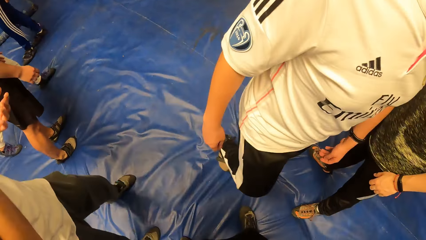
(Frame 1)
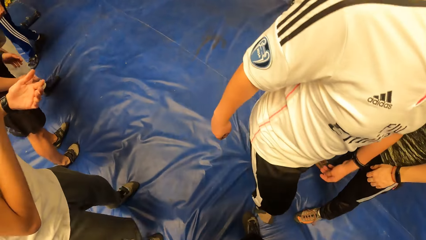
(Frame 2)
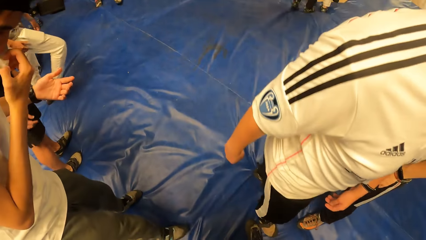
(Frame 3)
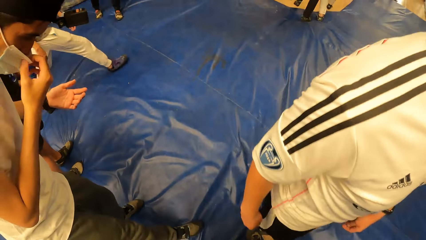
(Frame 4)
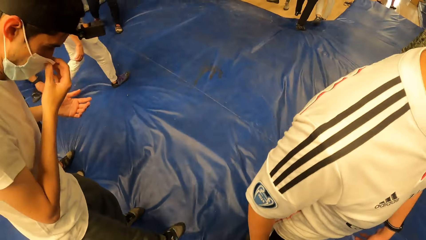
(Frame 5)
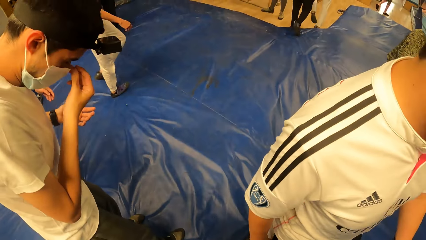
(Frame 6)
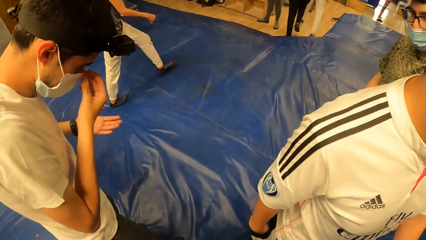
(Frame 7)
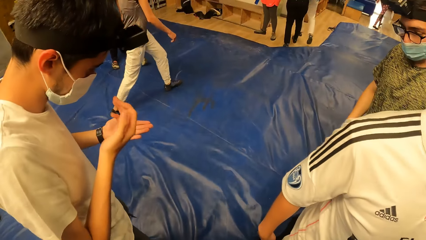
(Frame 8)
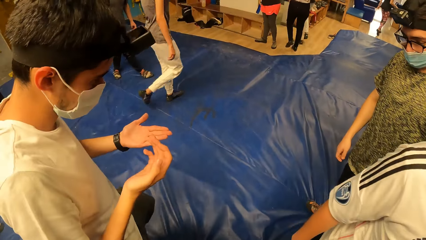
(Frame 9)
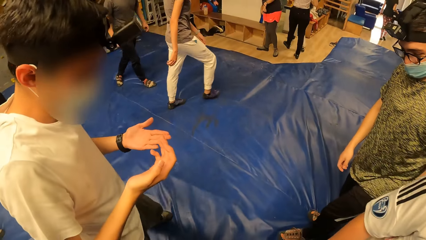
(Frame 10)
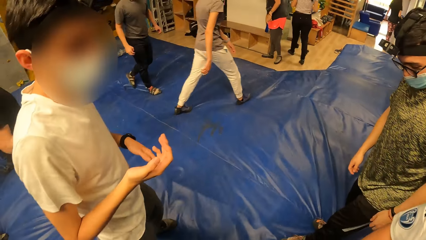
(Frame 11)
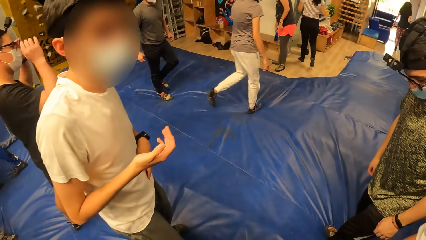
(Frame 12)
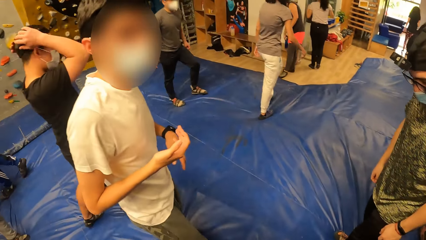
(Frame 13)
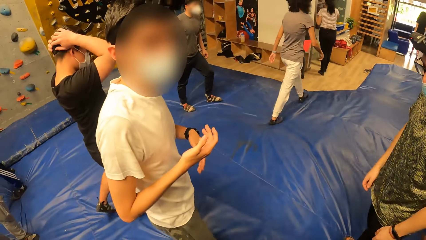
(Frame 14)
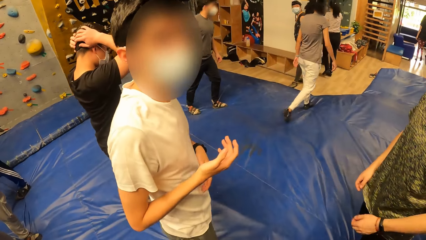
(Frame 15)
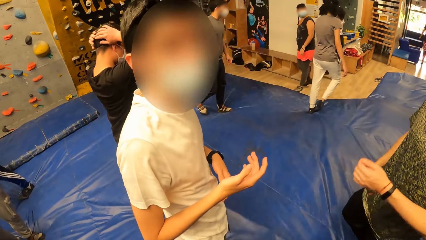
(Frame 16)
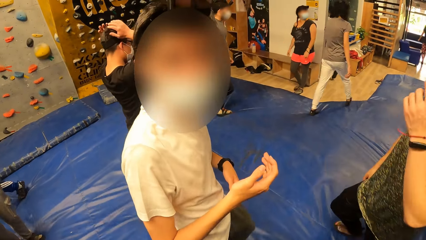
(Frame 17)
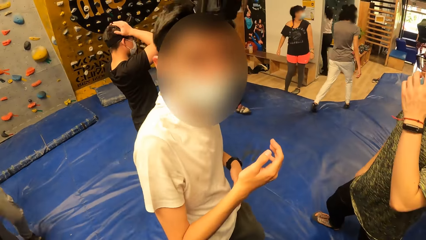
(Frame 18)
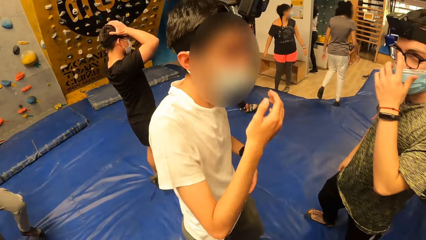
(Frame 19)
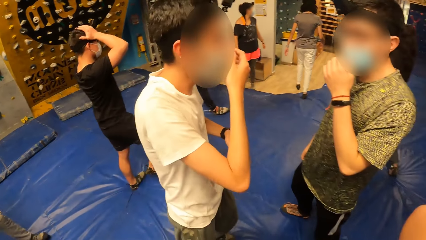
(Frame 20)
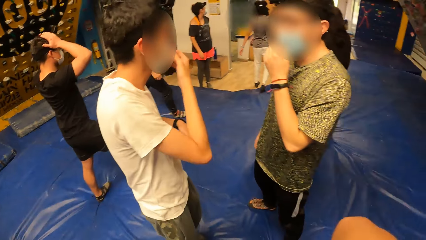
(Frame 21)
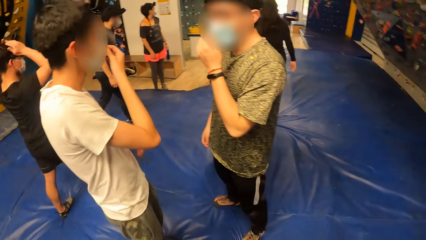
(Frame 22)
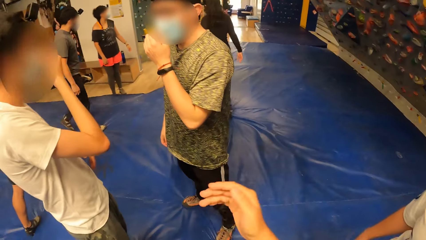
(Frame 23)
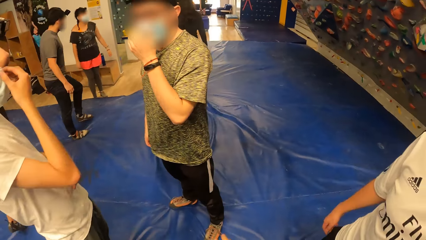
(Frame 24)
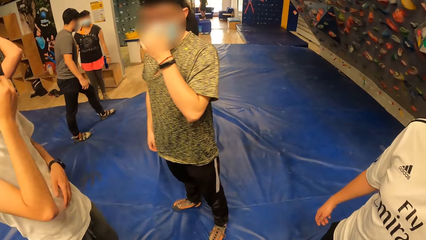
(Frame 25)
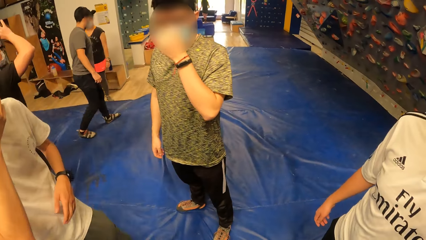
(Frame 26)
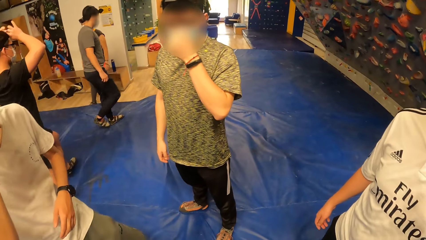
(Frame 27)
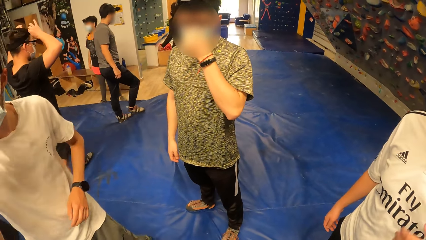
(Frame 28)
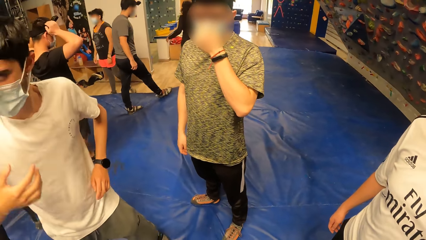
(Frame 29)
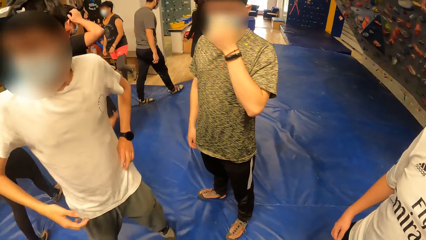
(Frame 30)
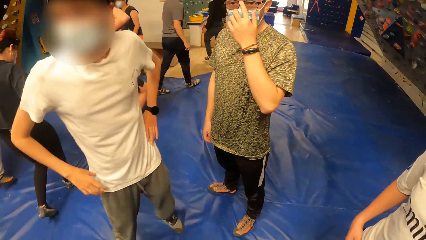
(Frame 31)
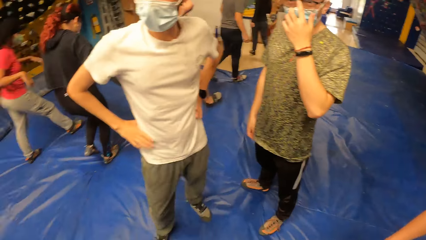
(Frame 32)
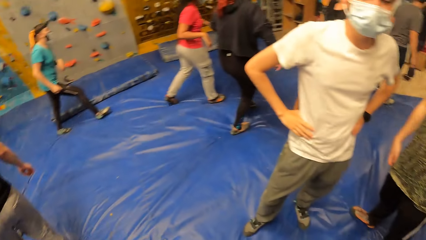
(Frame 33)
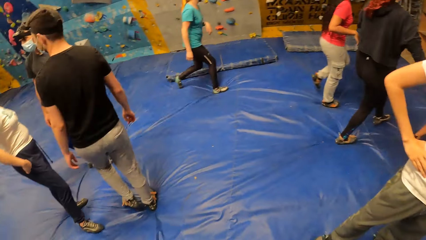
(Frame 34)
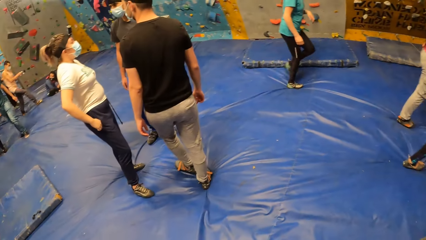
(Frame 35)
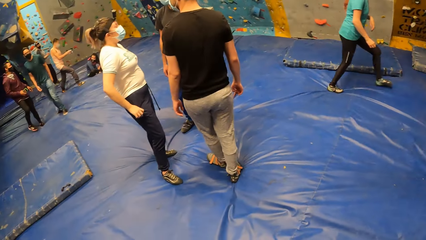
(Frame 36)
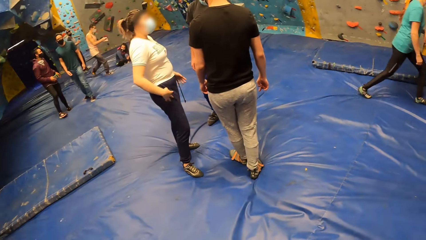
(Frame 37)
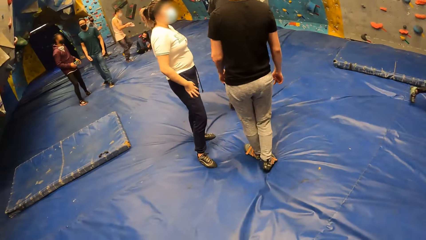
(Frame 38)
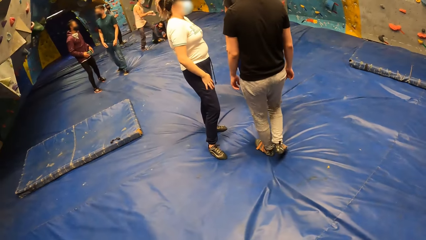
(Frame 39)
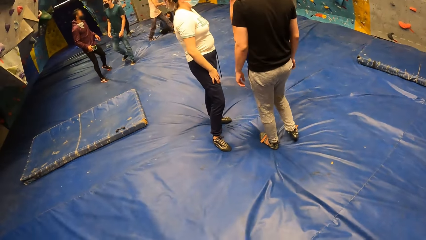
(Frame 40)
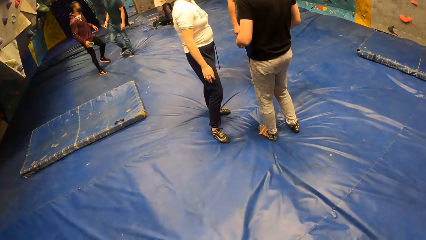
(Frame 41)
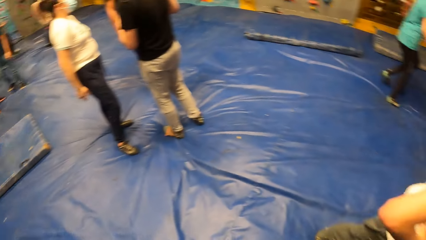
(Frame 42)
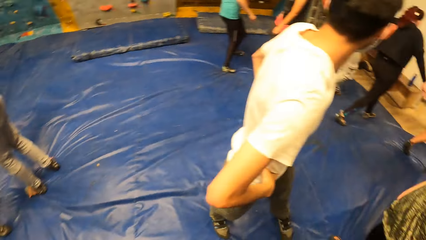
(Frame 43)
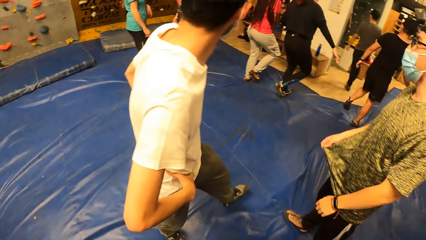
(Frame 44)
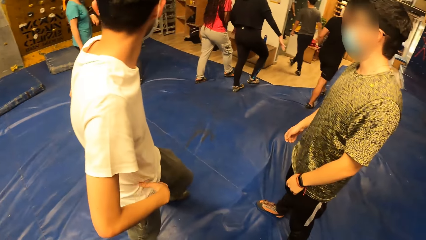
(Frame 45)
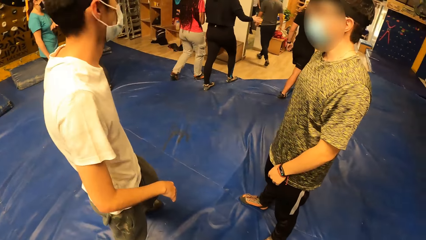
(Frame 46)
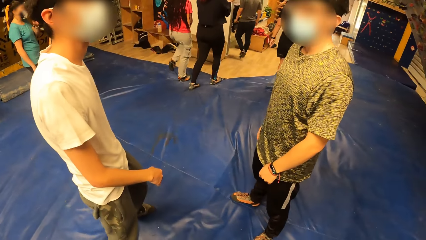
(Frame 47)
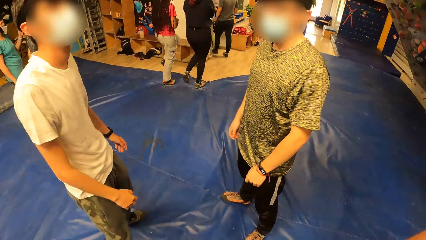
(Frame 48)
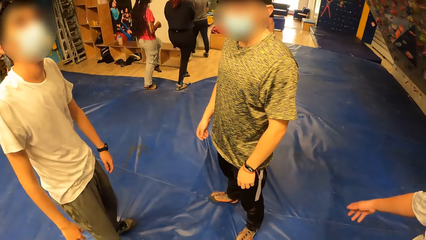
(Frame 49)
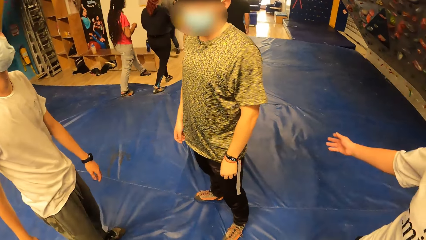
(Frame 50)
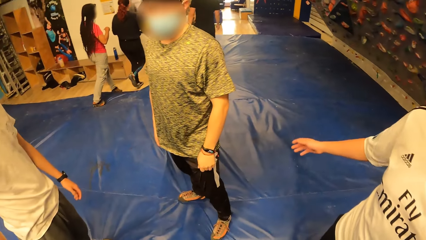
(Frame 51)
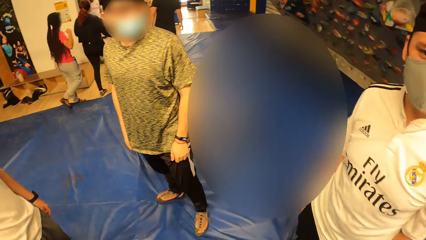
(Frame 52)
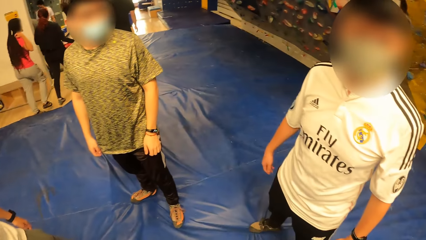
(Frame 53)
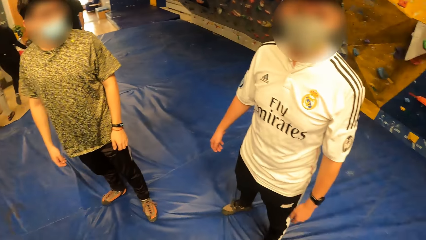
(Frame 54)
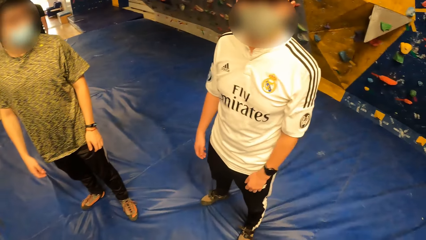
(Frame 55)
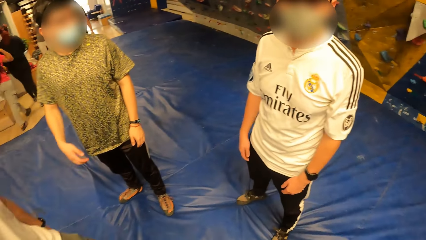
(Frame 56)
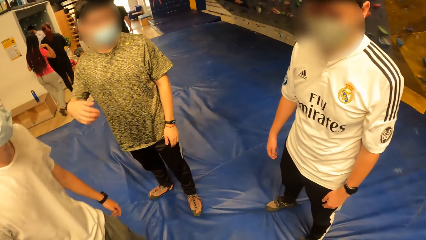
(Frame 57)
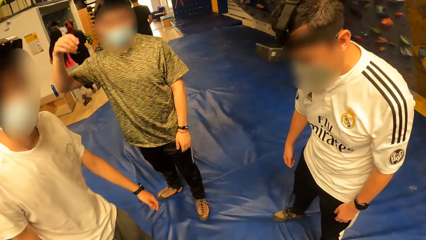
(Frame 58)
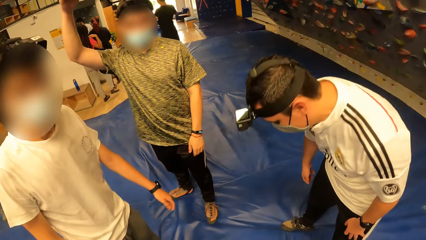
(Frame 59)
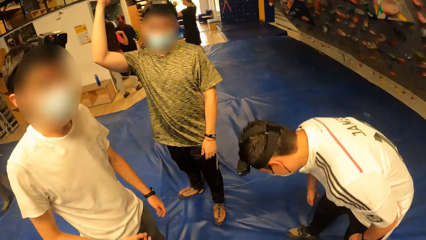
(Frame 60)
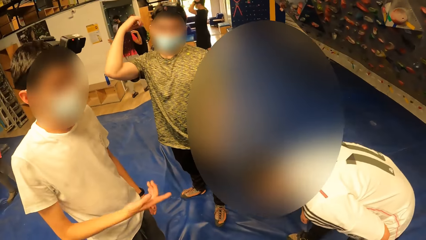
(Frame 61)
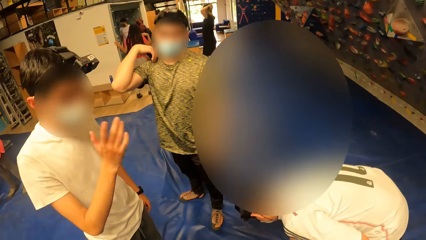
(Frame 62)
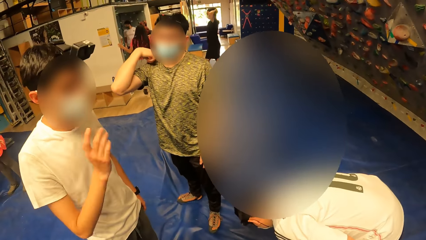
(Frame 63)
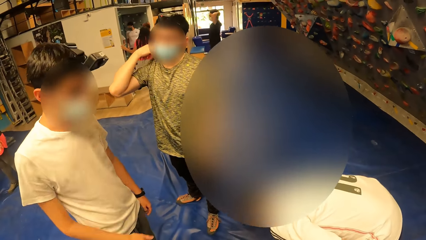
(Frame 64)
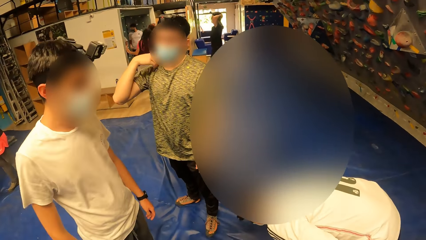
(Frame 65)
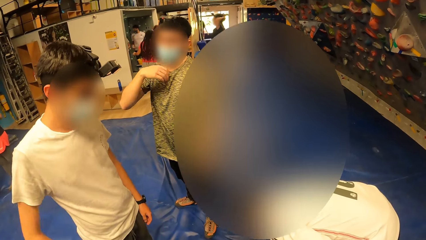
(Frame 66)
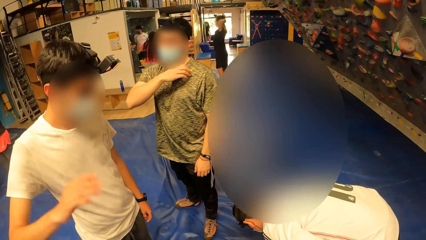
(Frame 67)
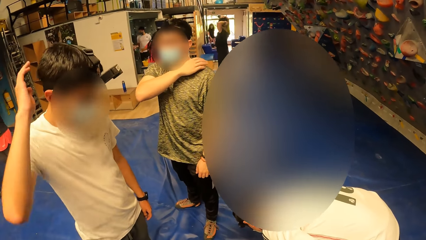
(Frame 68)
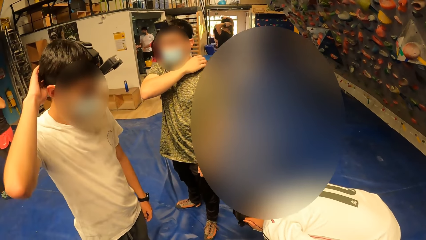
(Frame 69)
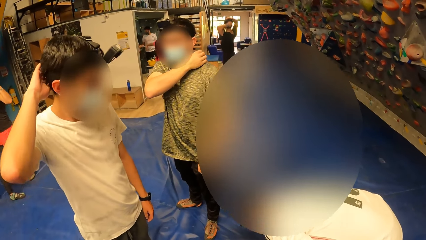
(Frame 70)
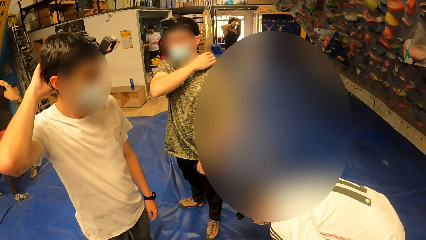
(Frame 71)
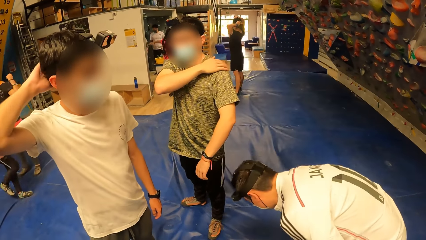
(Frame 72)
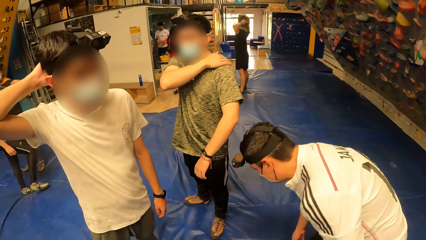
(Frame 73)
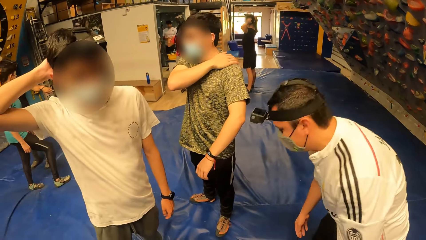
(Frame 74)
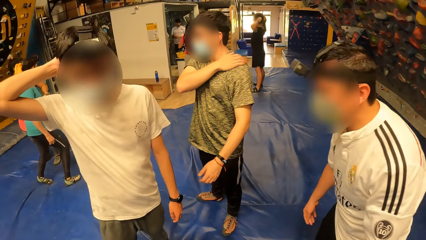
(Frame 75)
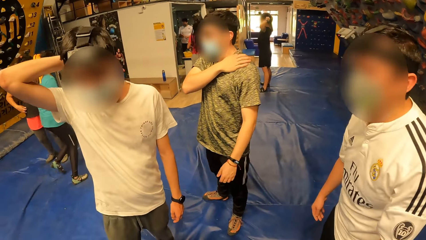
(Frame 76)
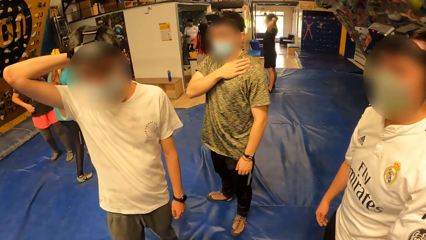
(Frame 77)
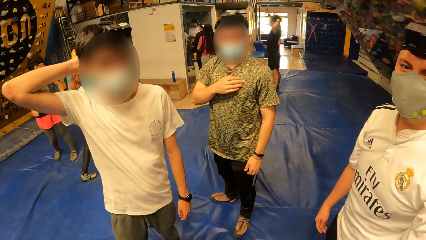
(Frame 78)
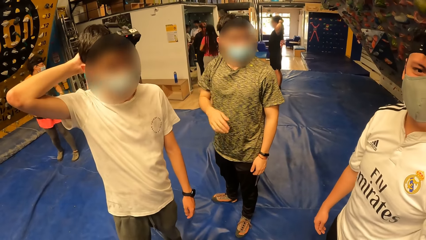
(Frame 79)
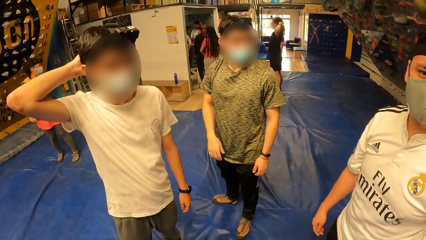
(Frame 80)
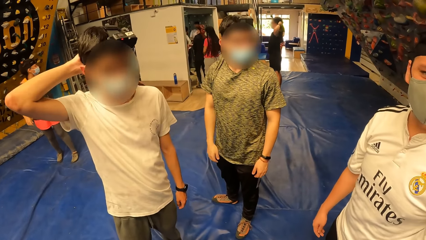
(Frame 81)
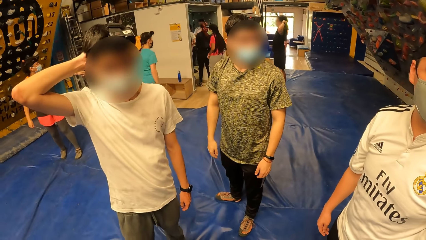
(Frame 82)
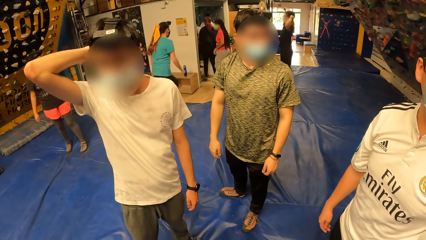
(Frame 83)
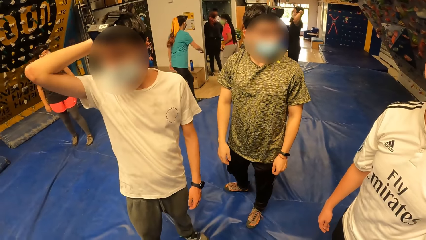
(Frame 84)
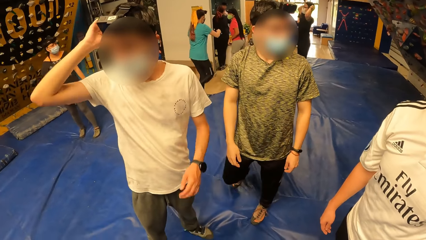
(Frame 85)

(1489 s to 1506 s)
The camera wearer looks at the ground. A man converses with the camera wearer. The camera wearer converses with the man and looks at the man. They interact with another man, a third man and a fourth man. Another man converses with the camera wearer. The camera wearer converses with the first man. The second man touches his head with his right hand.
